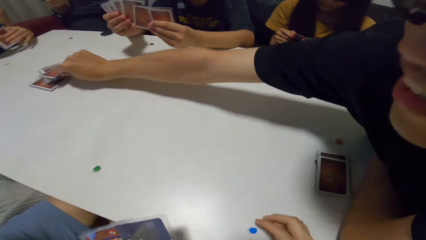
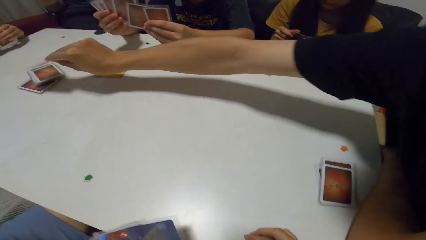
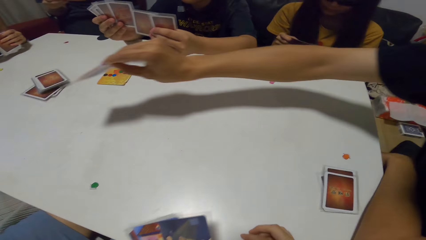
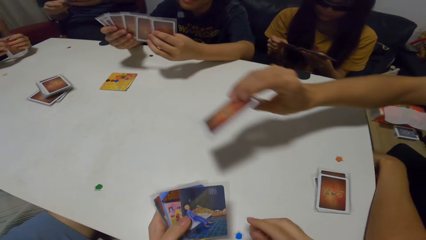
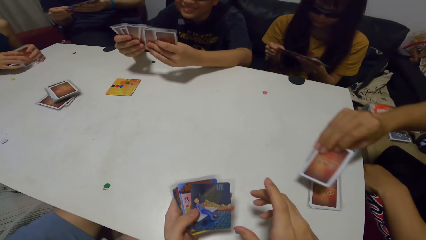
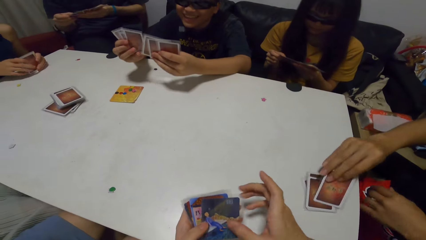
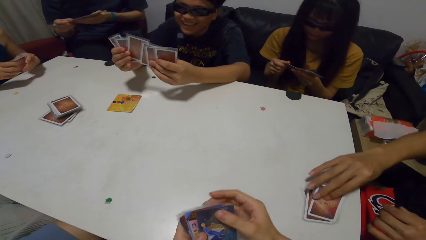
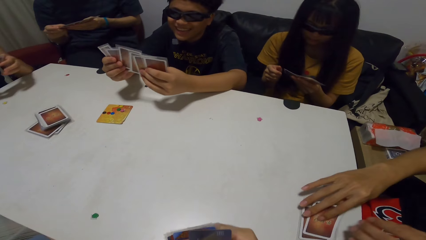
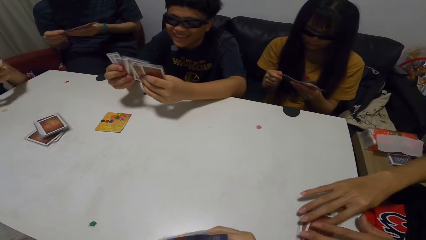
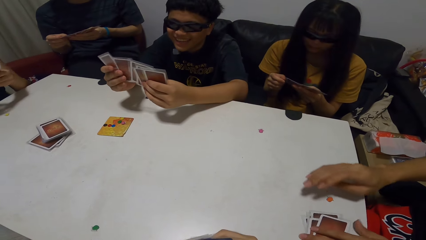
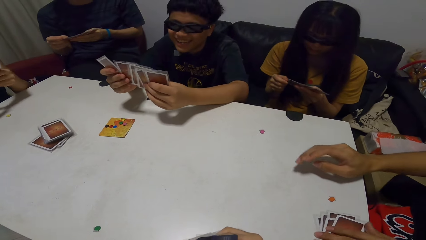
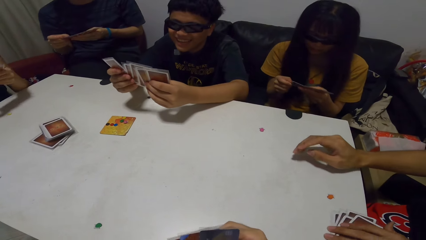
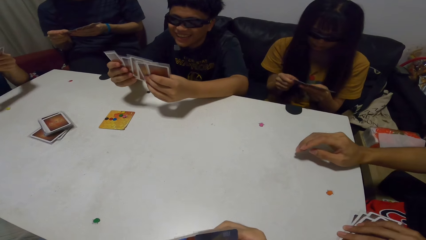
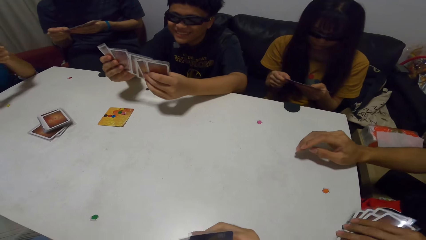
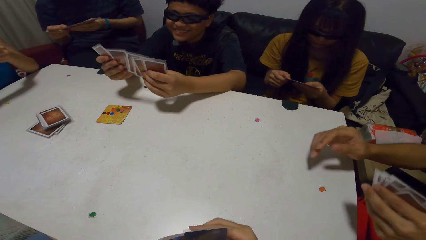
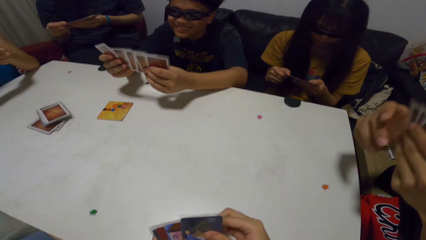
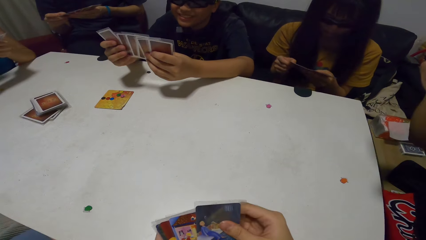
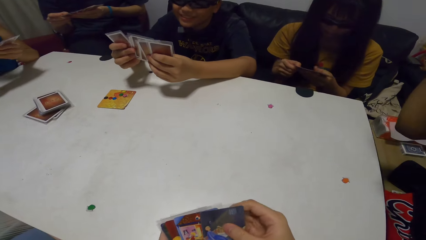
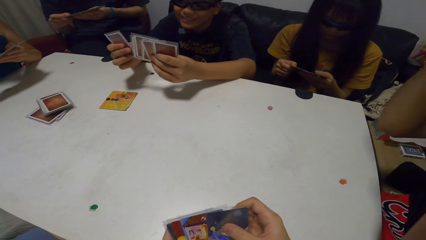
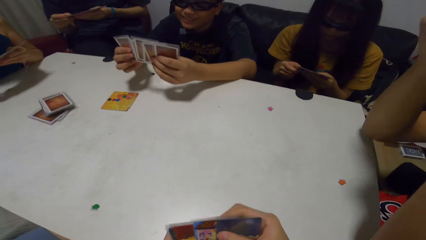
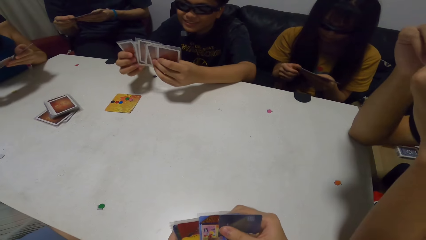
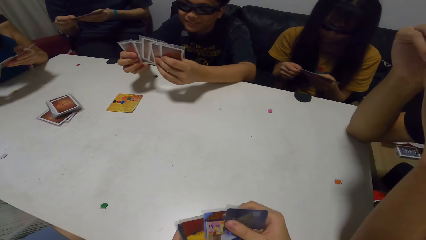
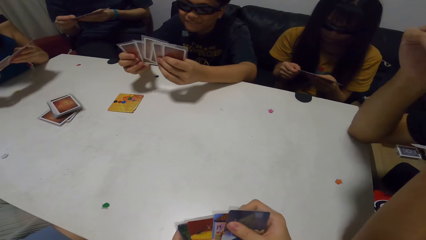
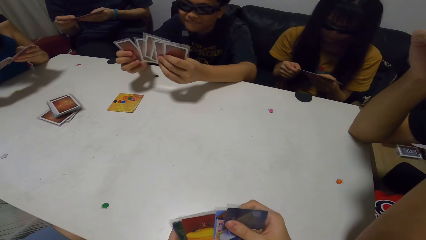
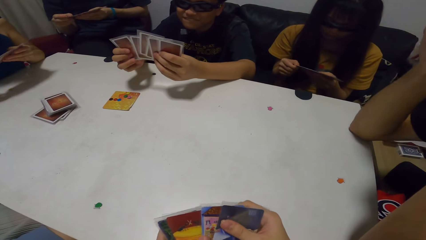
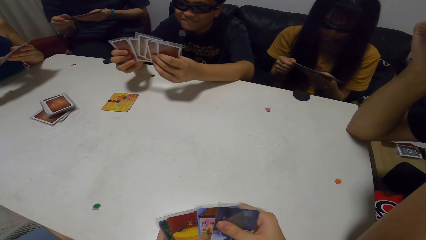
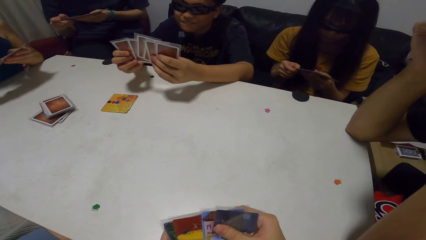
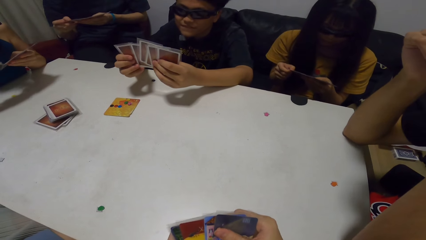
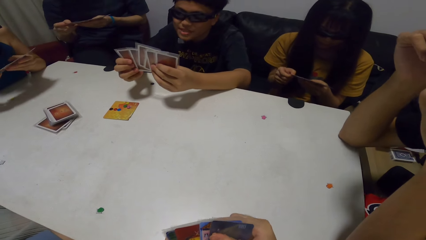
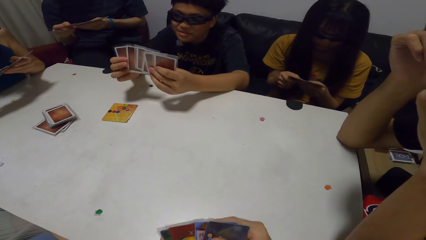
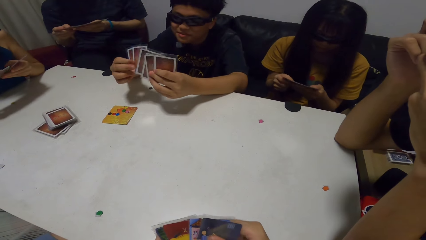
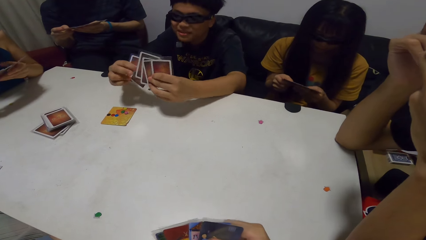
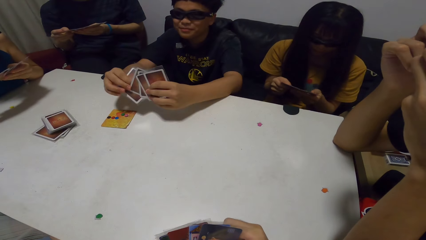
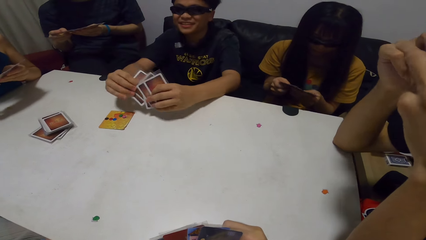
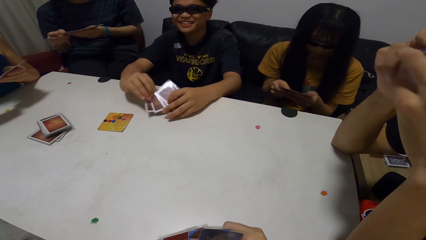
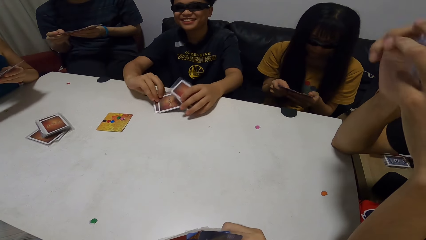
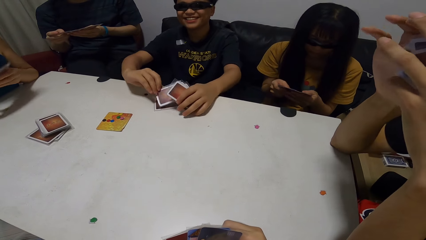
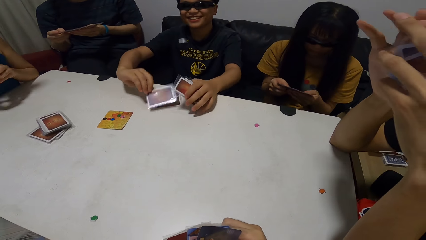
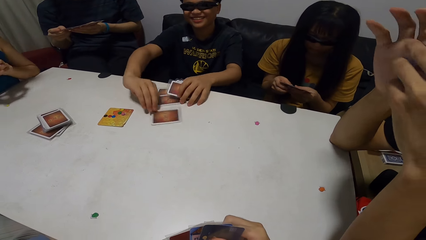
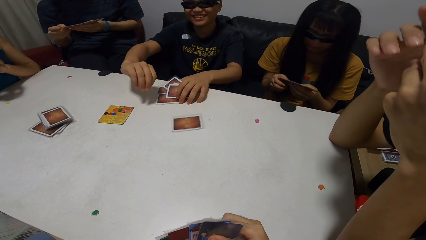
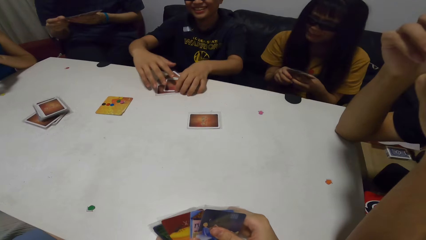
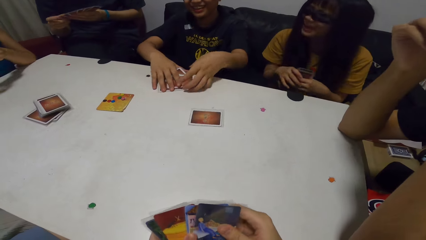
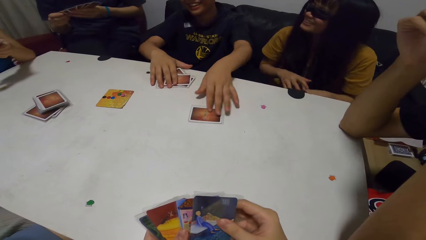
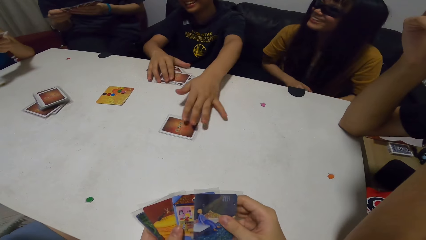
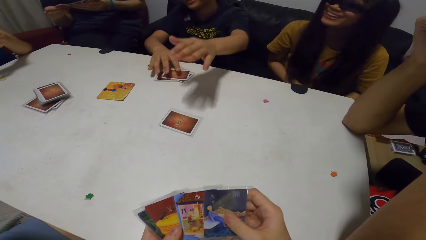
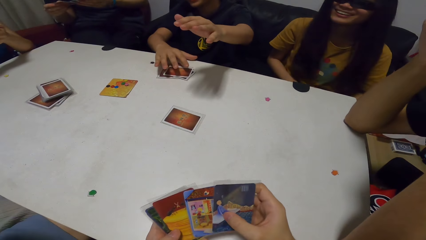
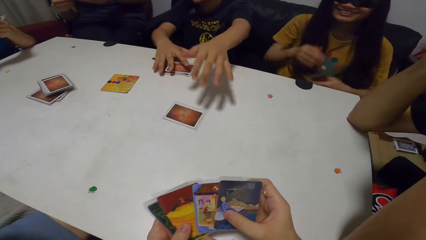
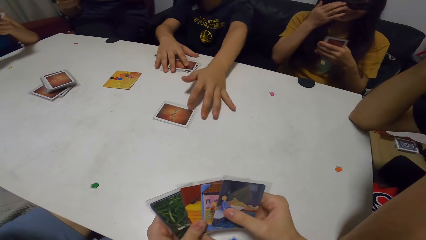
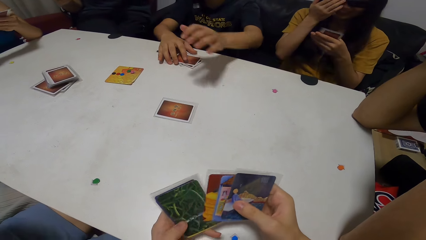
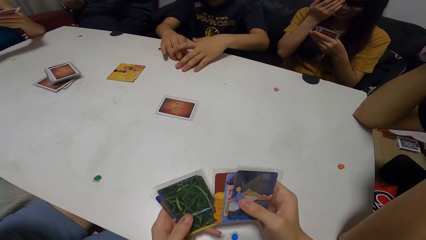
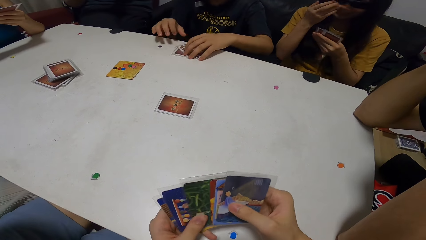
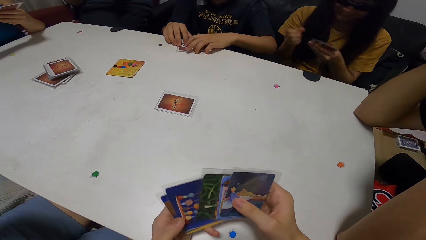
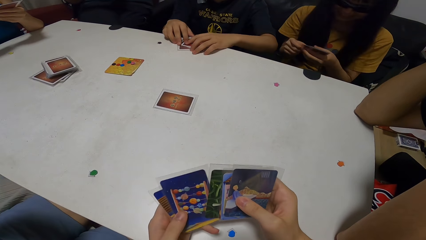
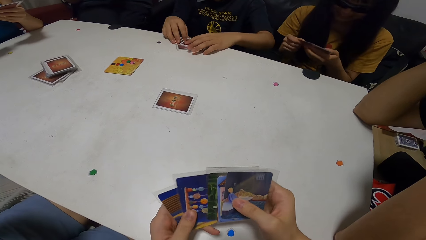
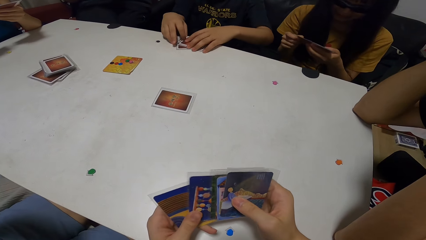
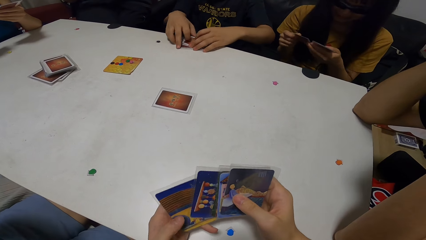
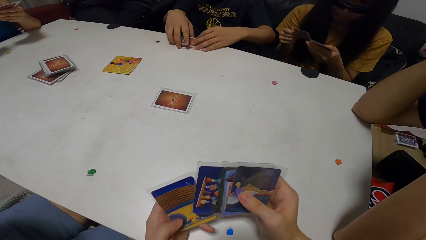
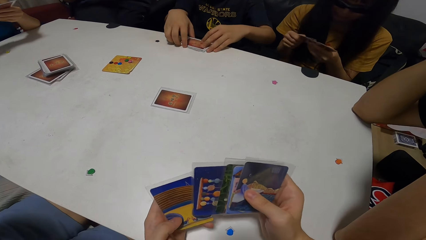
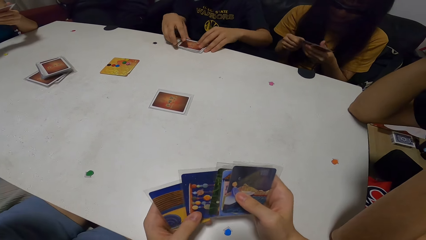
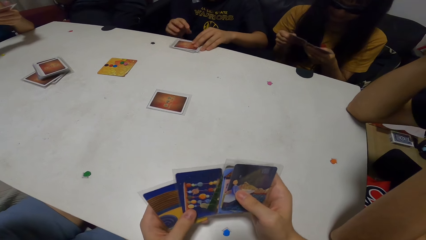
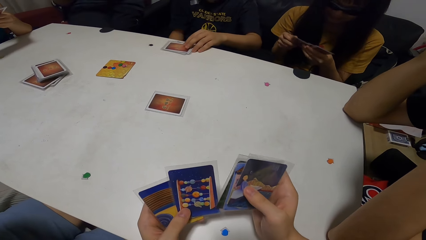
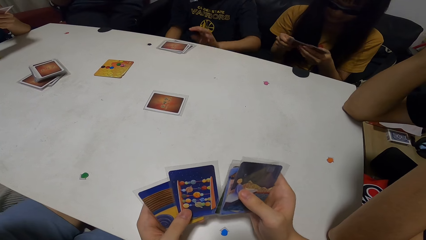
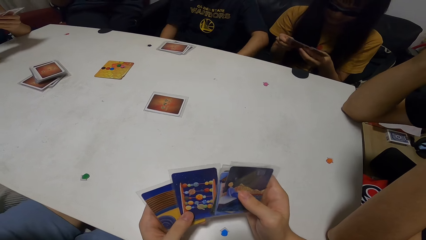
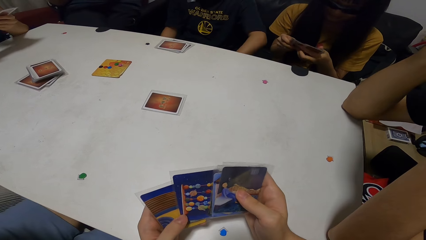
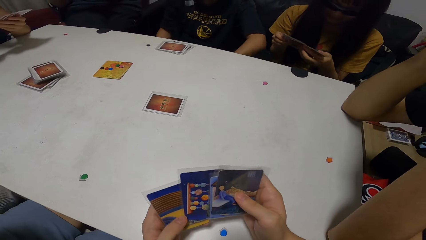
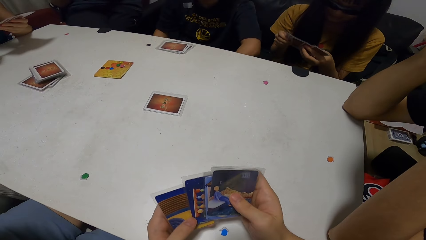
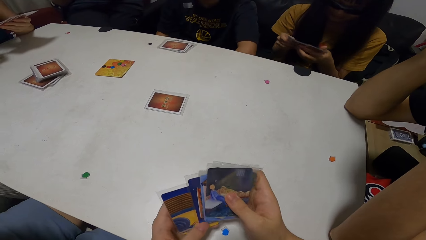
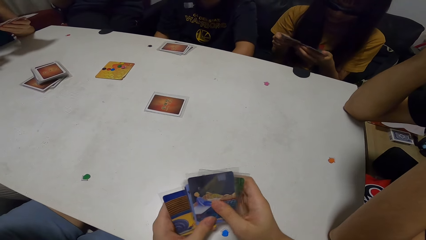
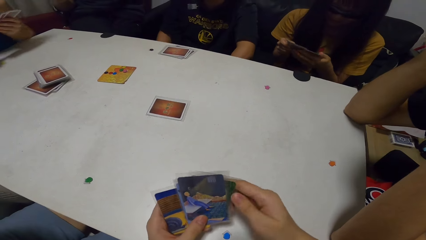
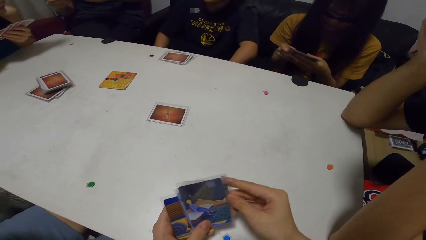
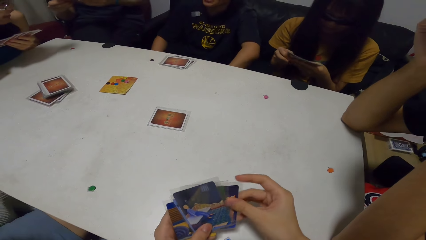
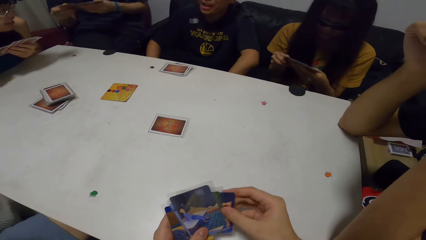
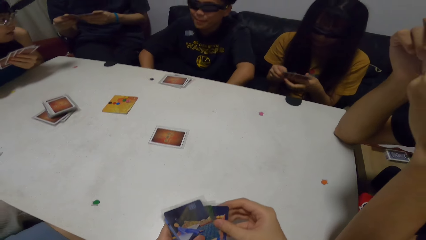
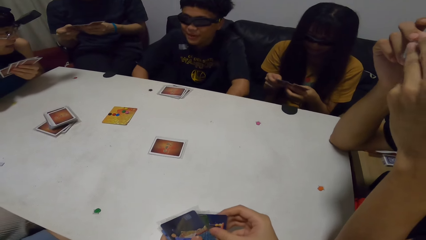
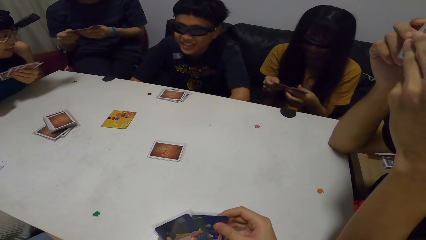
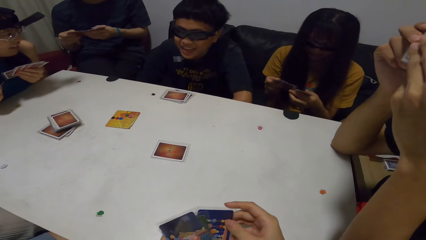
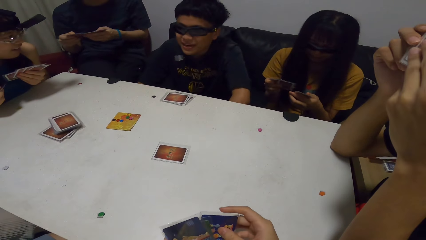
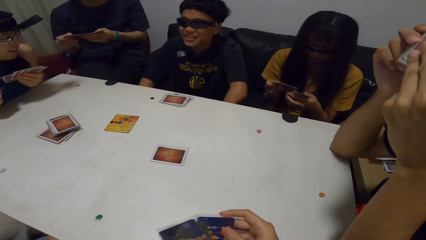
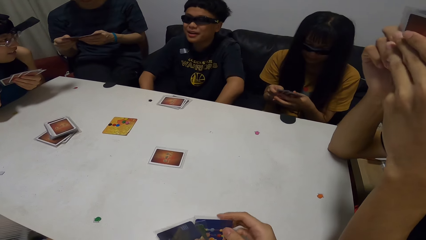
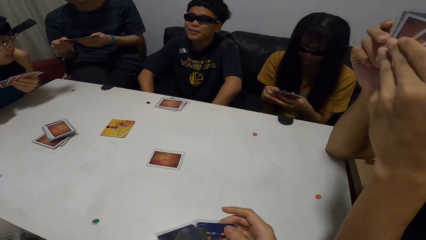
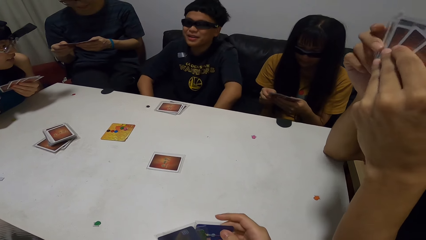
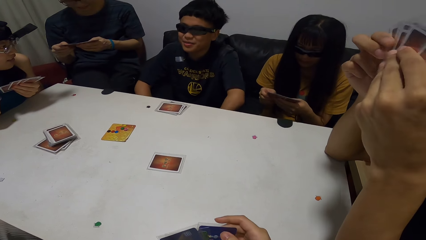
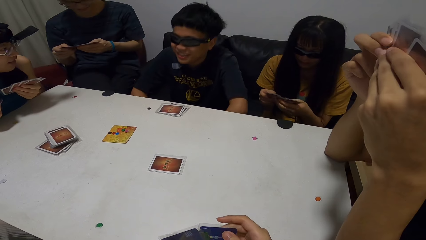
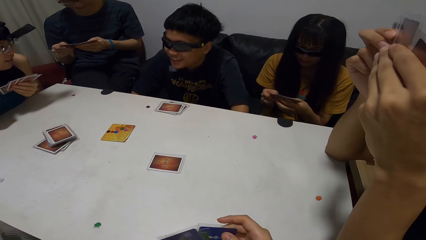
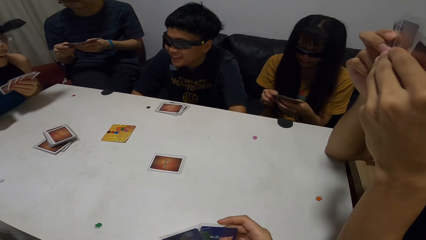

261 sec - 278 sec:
A man picks a card on the table with his right hand. Another man shuffles the cards. A woman shuffles the cards. The first man leans on the table. The other man drops the cards in his hands on the table and drops a card on the table with his right hand. The camera wearer shuffles the cards. The woman shuffles the cards. The other man leans forward.
